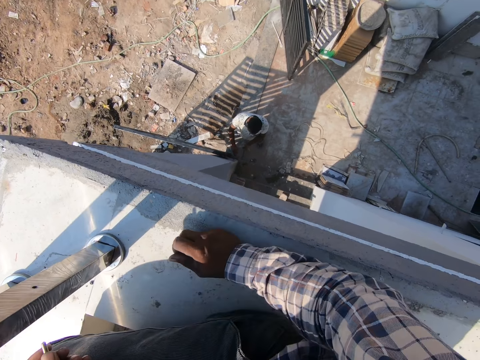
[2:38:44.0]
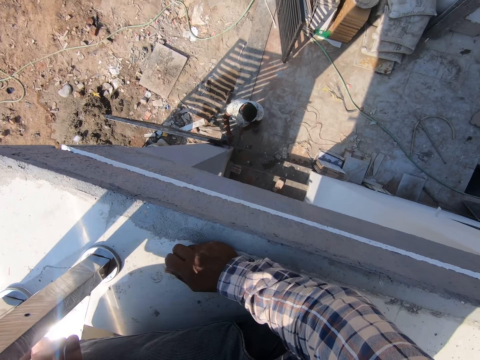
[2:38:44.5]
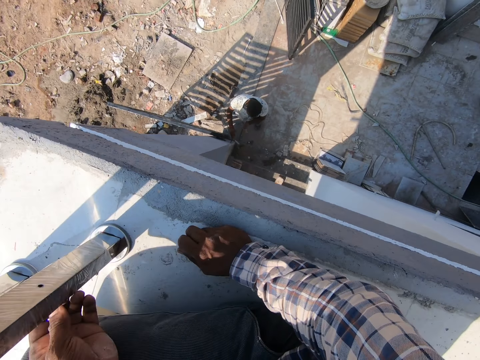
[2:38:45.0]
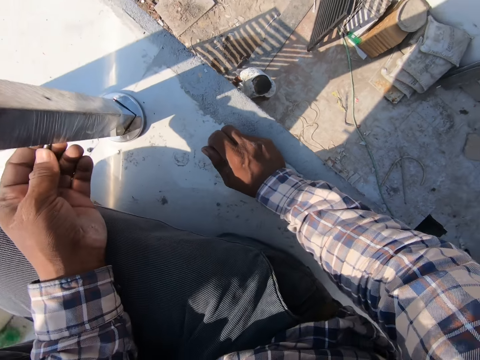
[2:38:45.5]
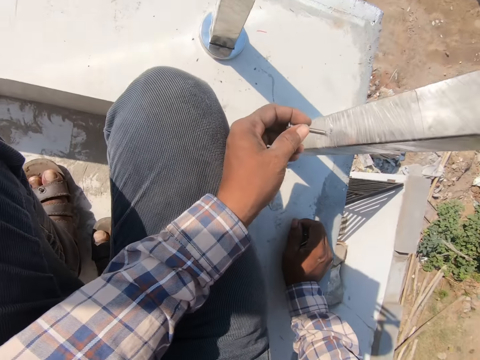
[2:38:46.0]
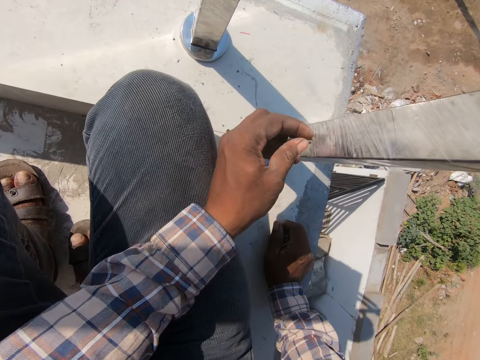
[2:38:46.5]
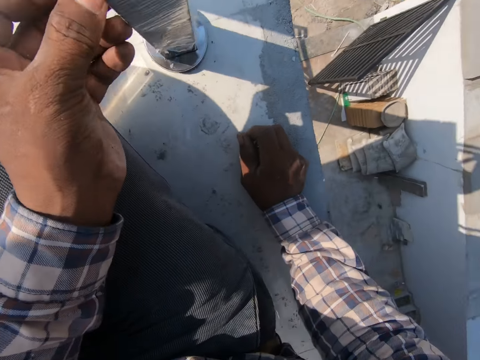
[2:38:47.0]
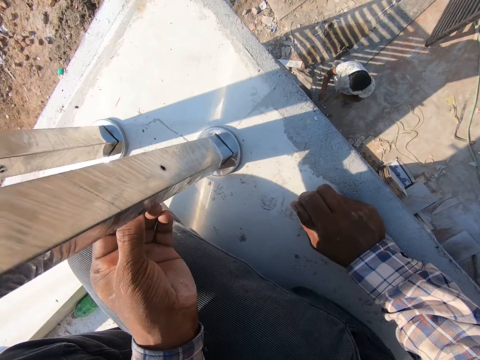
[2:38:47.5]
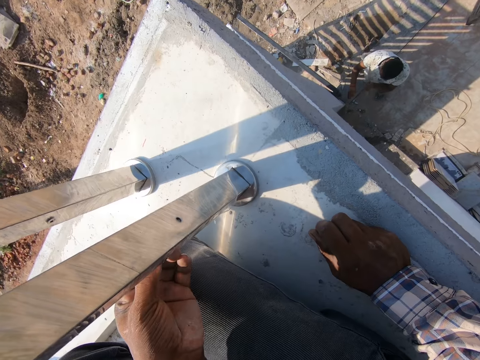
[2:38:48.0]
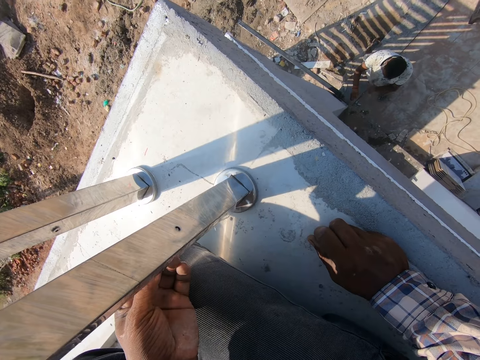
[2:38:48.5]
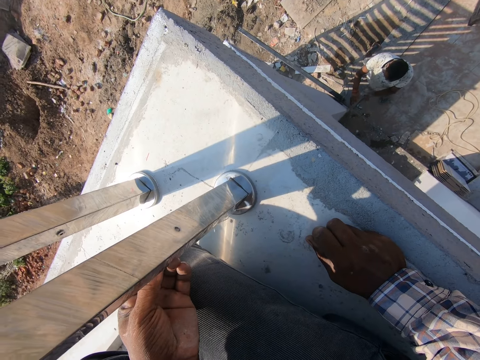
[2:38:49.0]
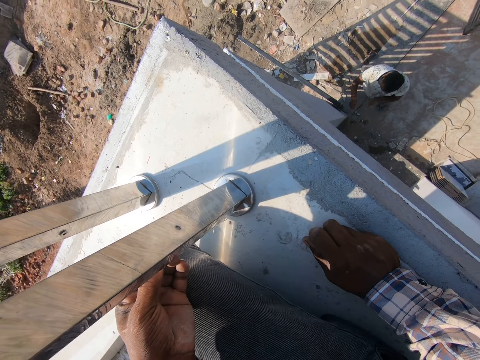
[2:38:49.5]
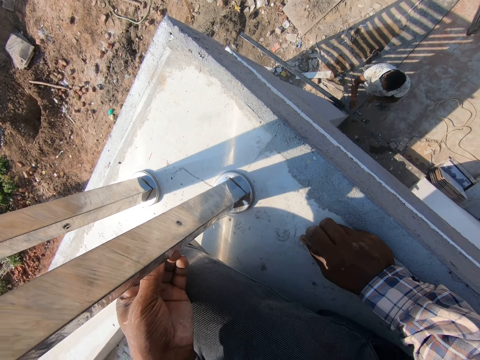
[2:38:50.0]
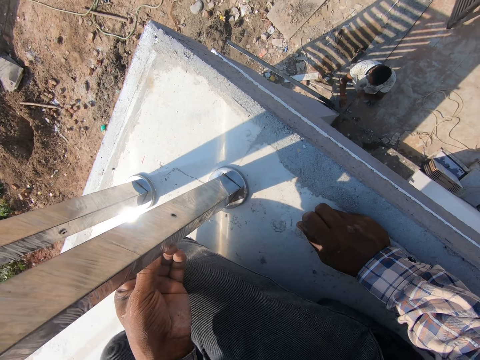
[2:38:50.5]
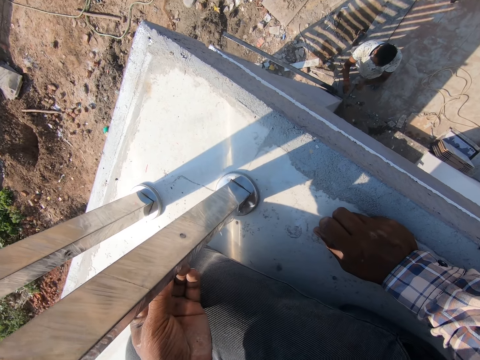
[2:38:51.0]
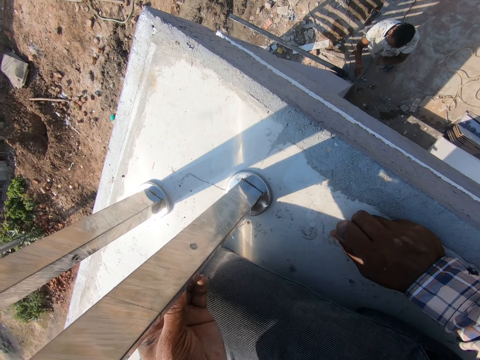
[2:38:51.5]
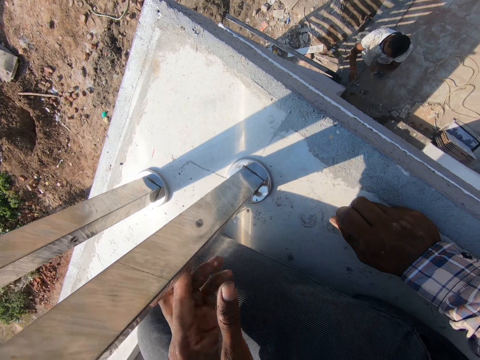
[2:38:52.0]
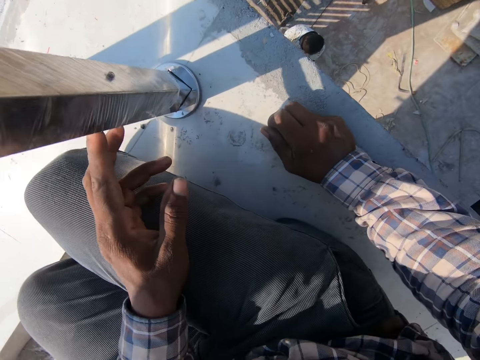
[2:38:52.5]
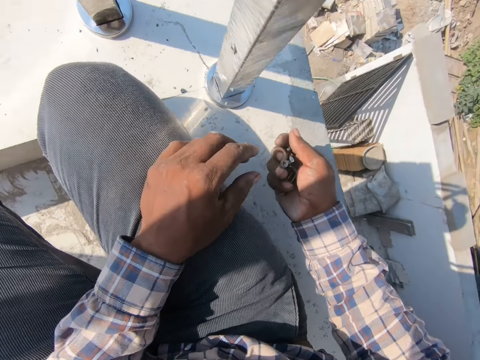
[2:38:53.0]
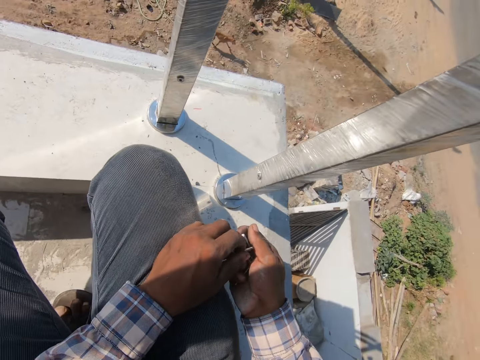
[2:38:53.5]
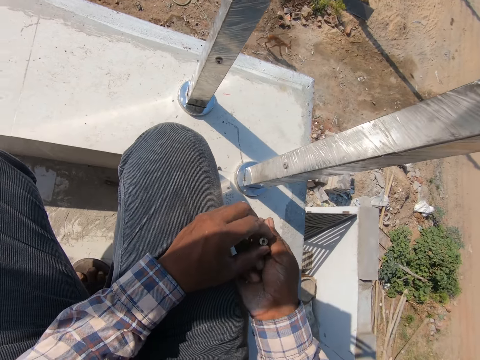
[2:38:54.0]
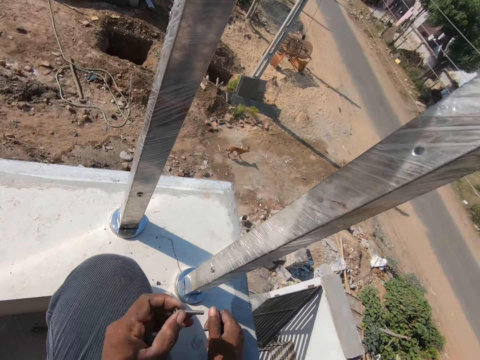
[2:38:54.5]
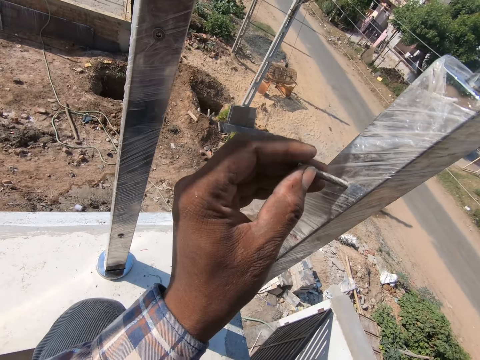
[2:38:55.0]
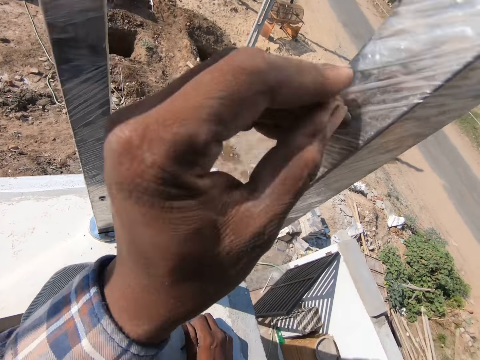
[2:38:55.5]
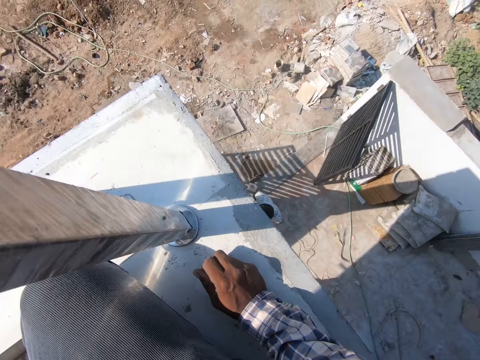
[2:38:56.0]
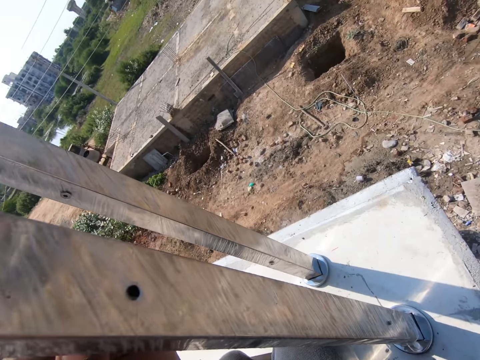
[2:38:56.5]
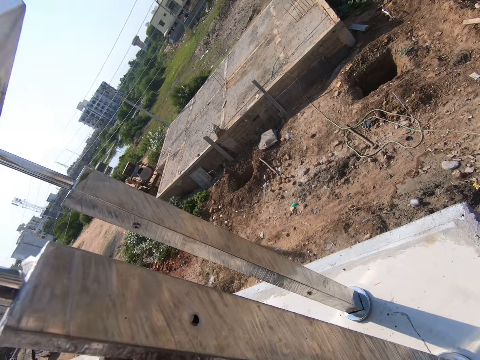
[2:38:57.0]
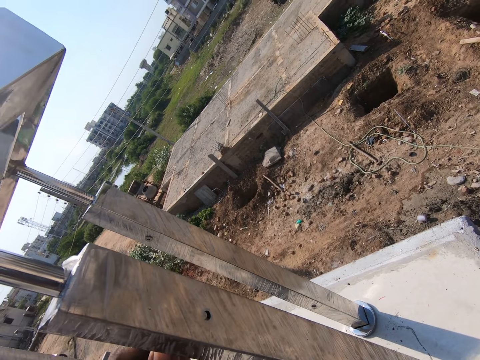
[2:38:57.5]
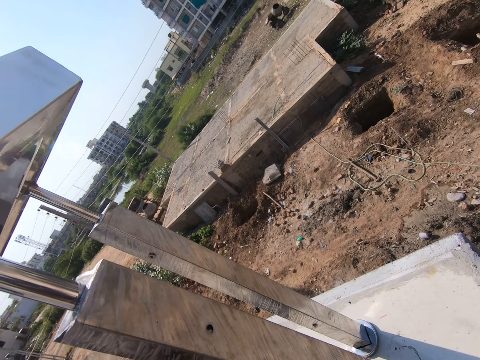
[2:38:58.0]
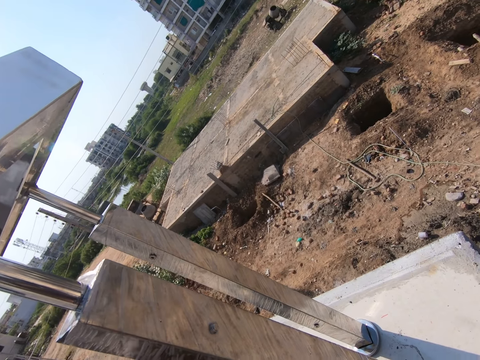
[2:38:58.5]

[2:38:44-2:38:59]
The camera wearer holds on the wall with the right hand. They put the screw in the gypsum perimeter. They pick the screw from the right hand. They put the screw in the gypsum perimeter.

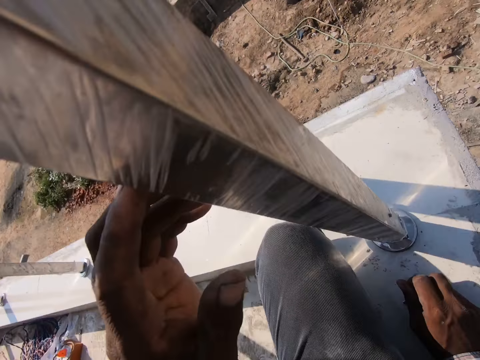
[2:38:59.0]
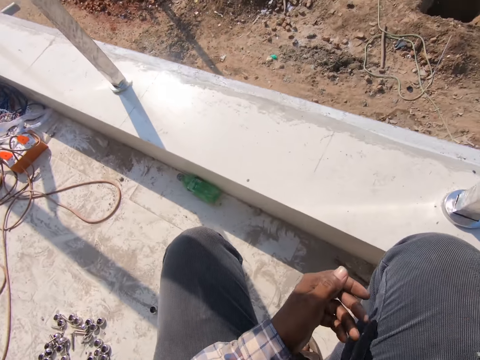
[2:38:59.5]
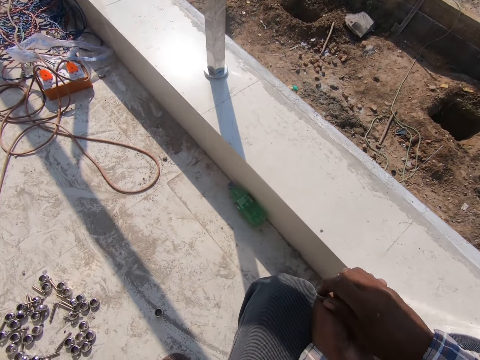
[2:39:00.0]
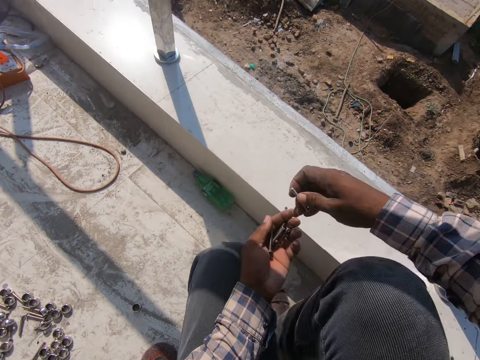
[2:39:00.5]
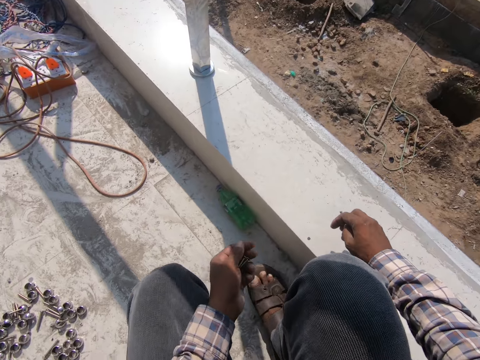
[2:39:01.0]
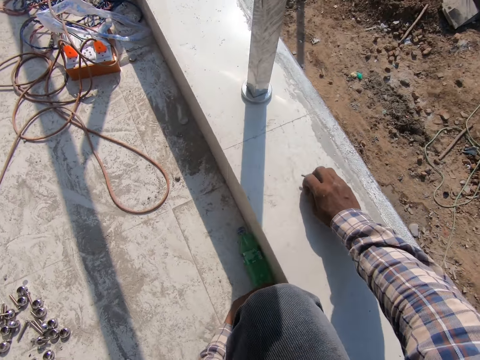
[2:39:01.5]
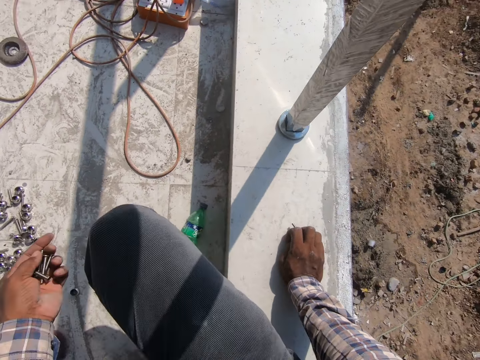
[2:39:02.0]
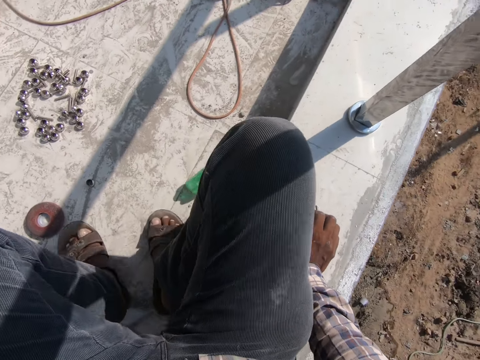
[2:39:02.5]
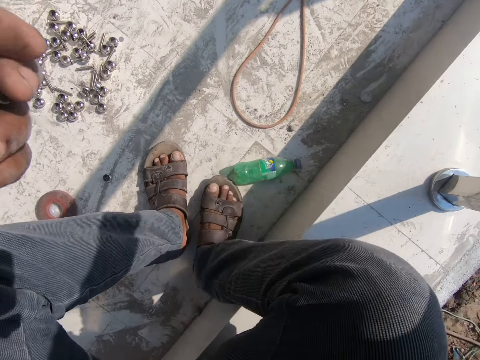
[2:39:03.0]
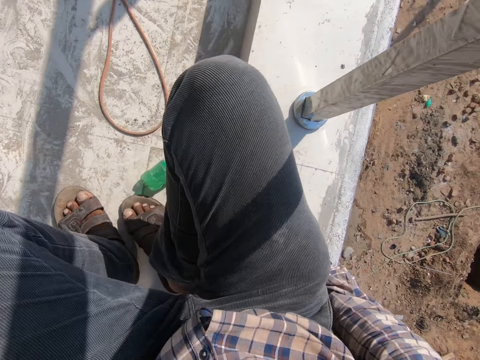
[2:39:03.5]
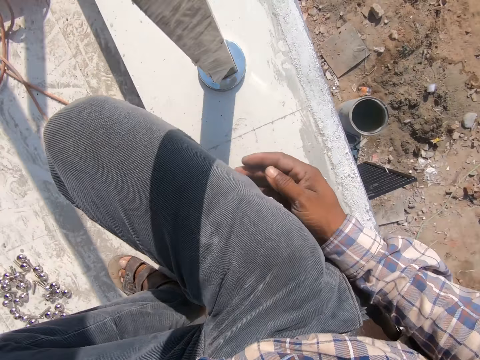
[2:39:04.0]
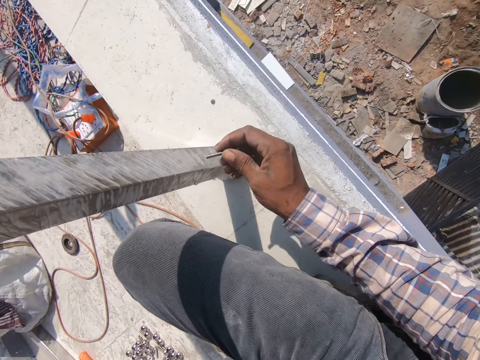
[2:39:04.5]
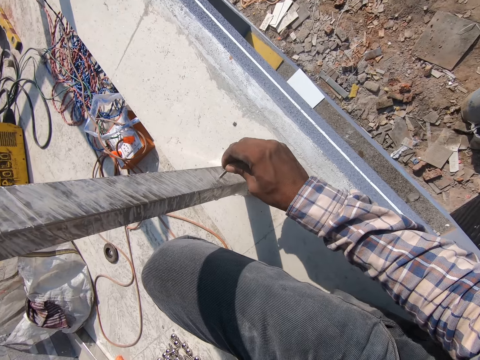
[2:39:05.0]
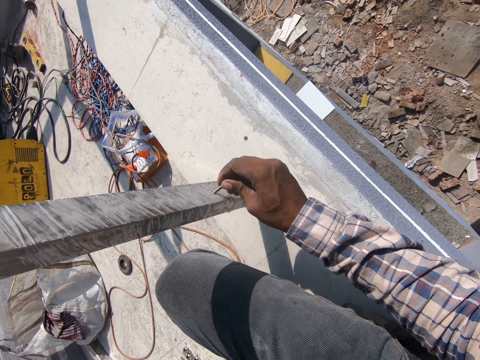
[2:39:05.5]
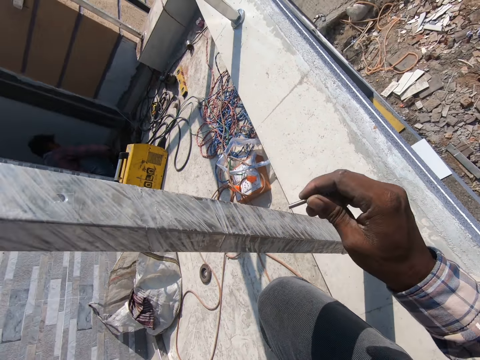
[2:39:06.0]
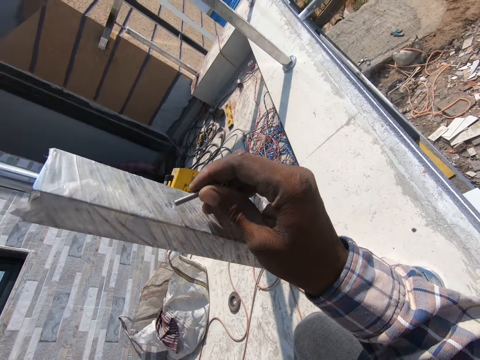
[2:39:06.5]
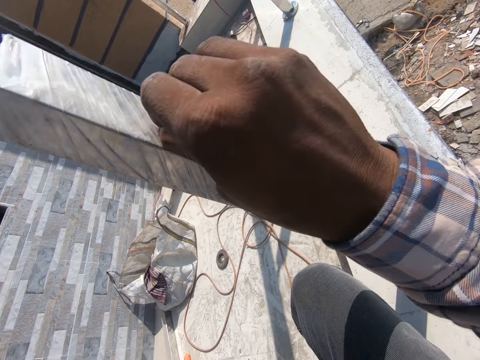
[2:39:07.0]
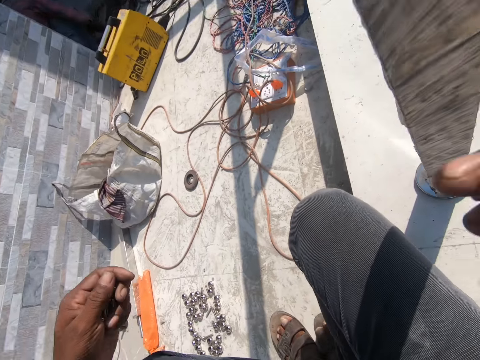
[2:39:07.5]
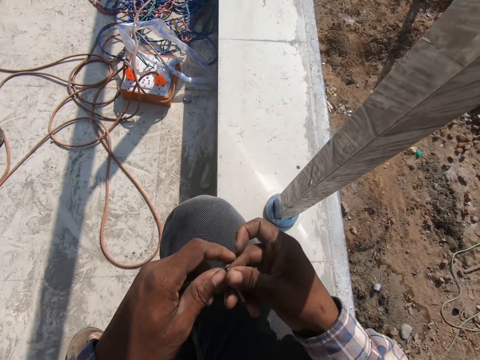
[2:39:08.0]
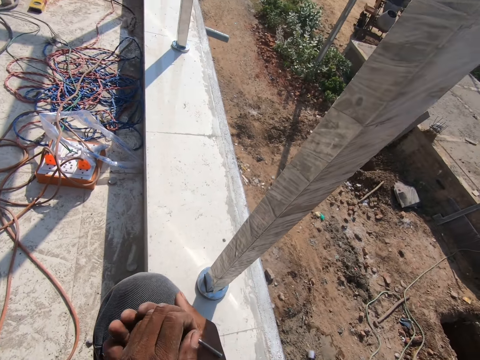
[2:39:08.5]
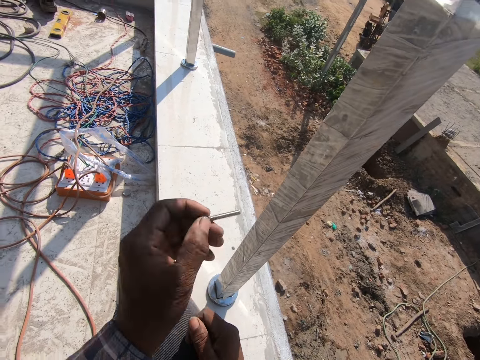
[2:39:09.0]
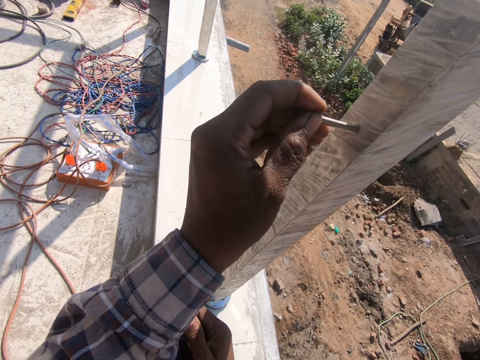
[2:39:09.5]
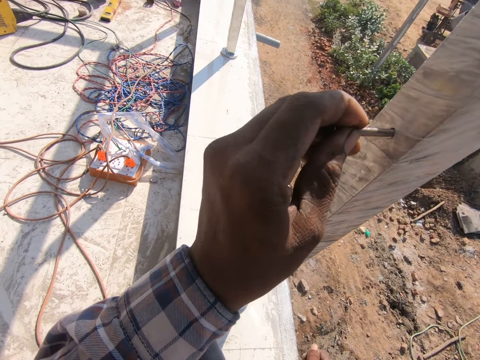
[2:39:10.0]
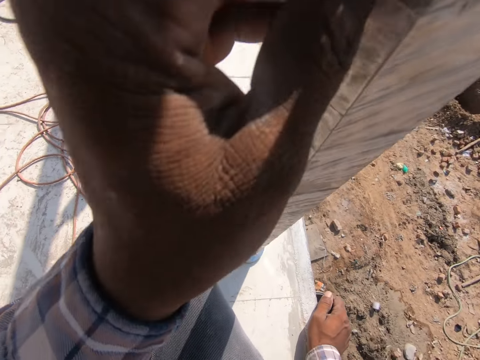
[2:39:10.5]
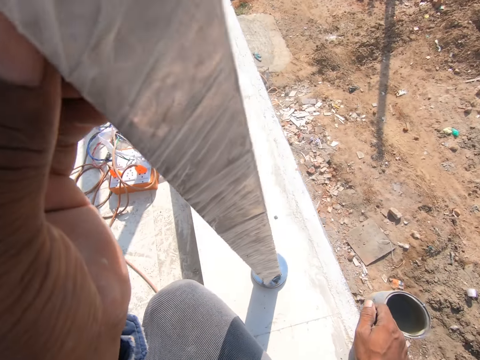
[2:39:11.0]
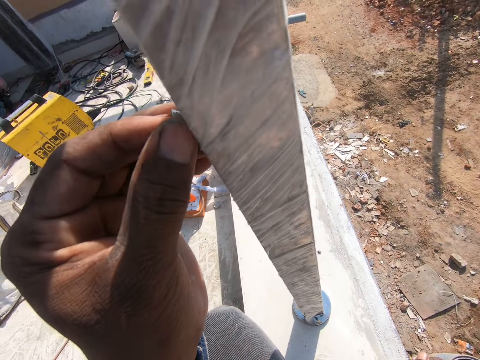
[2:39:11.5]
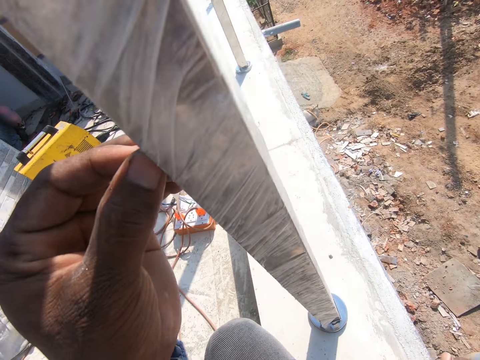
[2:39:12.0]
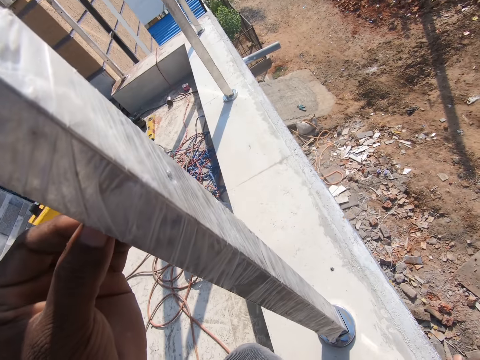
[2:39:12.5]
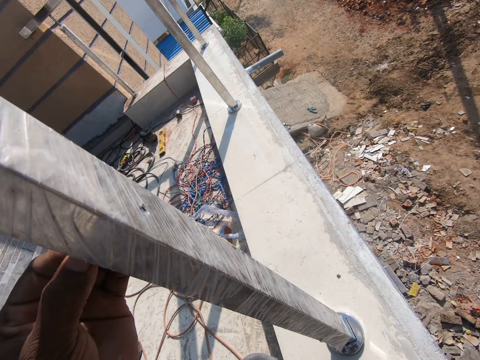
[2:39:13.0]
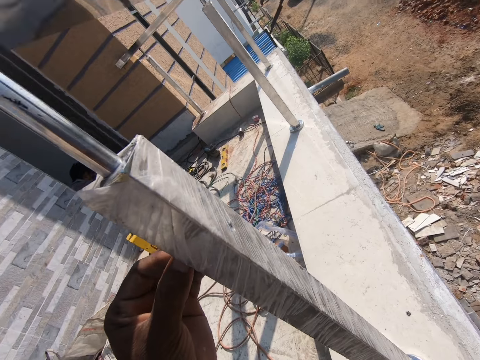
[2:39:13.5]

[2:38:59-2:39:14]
The camera wearer pours the screws to the left hand. He adjusts his sitting position. He opens the gypsum perimeter nylon with a screw. He pricks the bolt inside a hole in the metal rail. He pours the screws to the right hand. He fixes the bolts inside the holes in the metal rails.
